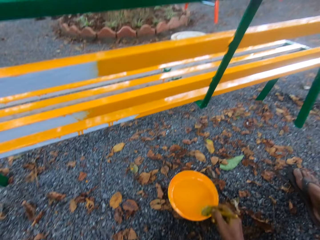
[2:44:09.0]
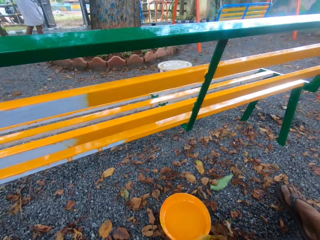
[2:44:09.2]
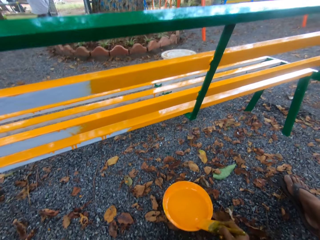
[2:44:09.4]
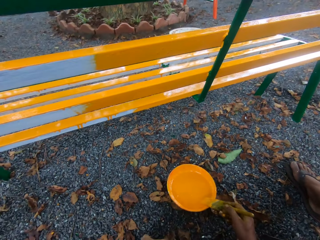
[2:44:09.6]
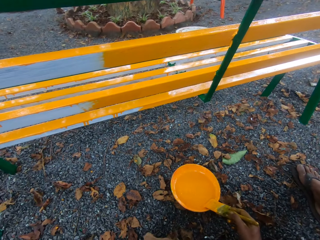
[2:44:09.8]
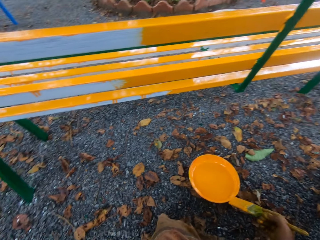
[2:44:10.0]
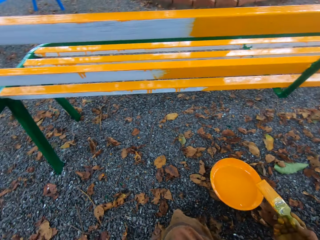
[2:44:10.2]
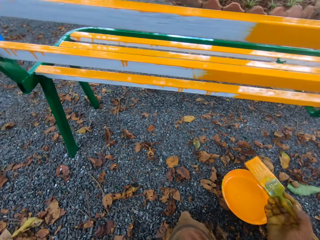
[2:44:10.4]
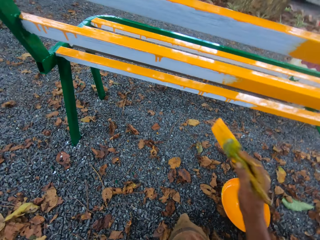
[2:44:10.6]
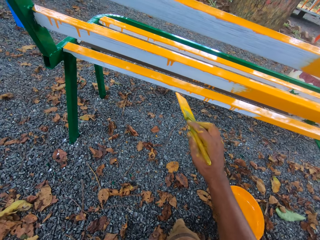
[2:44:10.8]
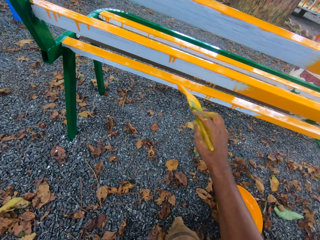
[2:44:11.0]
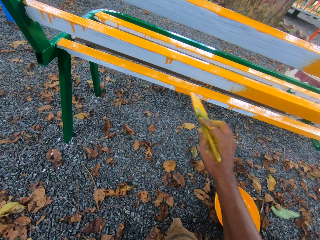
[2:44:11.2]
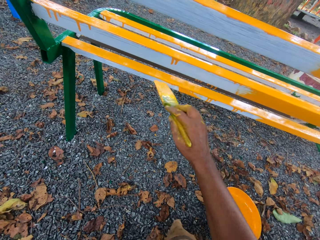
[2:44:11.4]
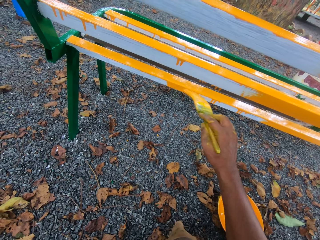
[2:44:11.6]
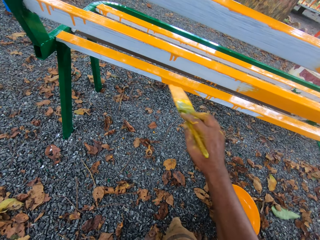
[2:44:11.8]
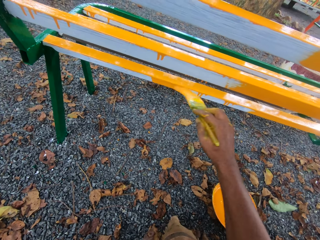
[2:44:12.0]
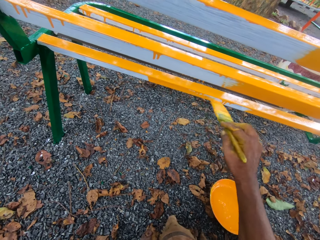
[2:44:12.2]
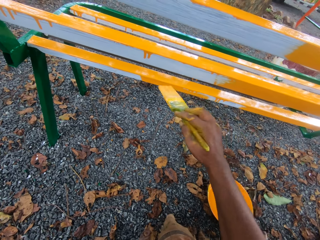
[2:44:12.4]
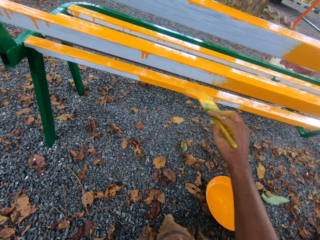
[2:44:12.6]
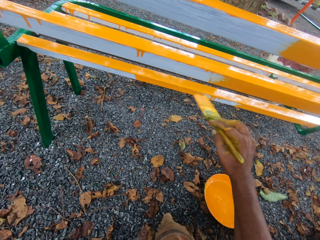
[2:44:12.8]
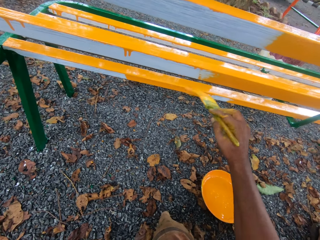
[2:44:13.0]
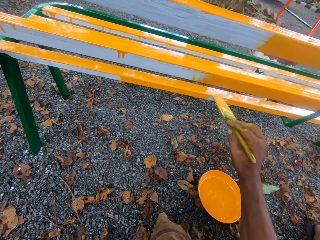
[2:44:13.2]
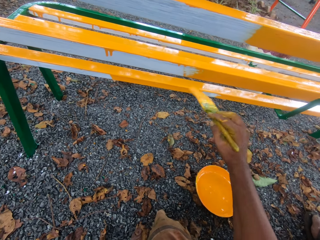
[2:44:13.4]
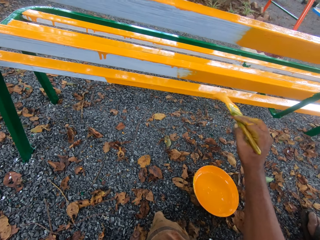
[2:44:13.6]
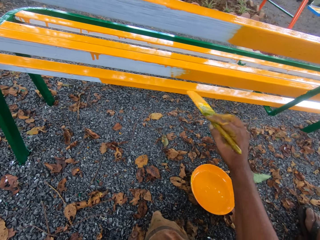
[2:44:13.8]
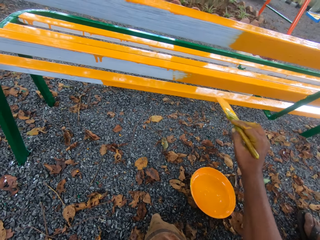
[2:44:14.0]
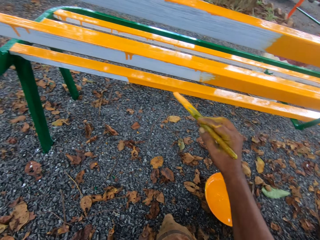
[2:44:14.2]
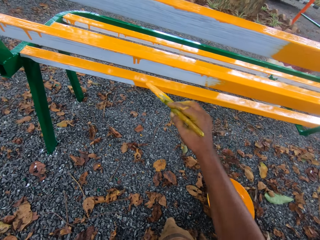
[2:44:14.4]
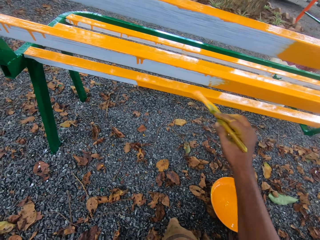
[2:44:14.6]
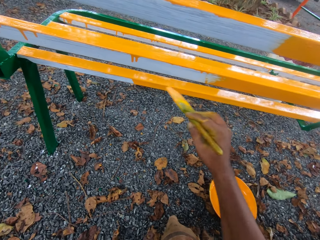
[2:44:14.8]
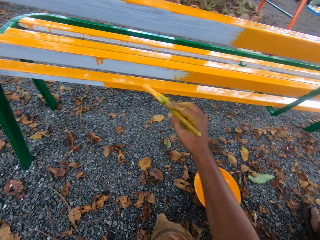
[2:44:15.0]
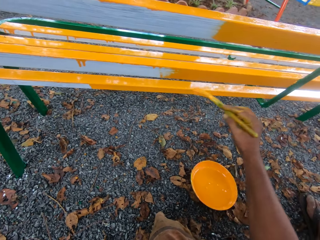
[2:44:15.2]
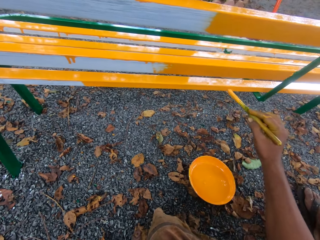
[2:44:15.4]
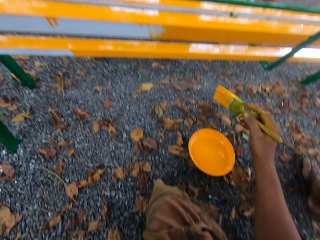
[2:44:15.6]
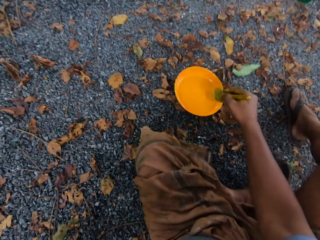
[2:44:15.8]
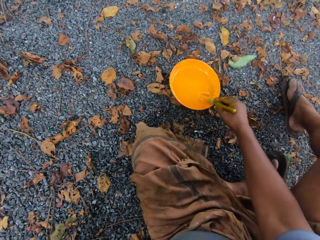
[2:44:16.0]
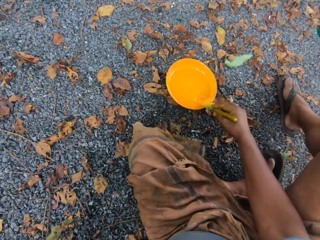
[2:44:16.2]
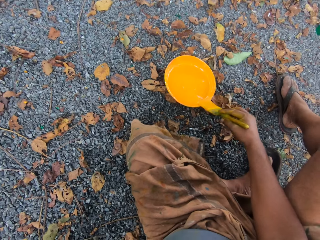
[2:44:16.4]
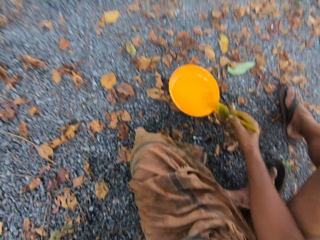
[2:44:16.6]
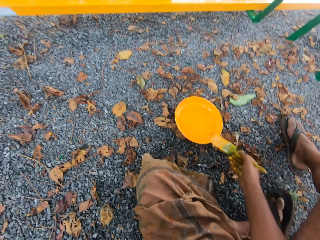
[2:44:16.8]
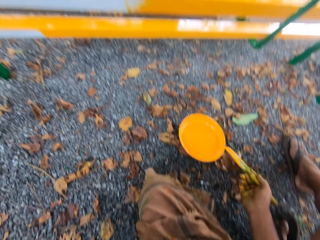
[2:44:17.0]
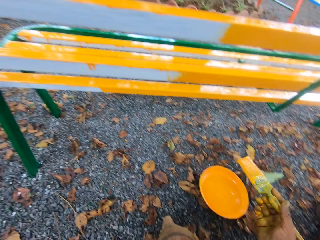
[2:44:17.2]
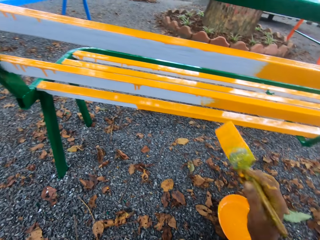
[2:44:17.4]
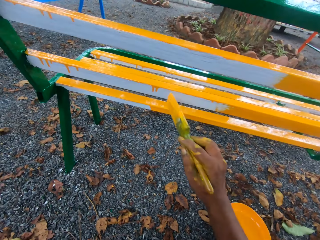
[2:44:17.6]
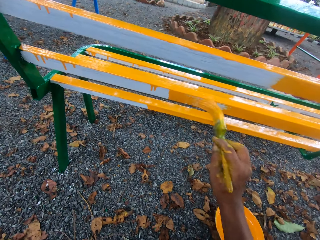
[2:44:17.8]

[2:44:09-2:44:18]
The camera wearer scoops paint in a paint tray with a paint brush. They paint a bench with the paint brush. They scoop paint in the paint tray with the paint brush again. They move the paint brush on the paint tray.

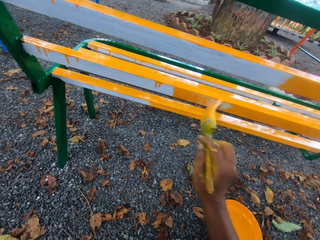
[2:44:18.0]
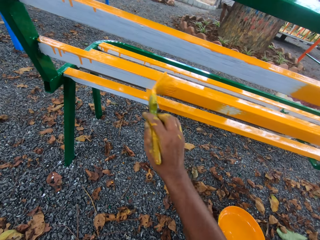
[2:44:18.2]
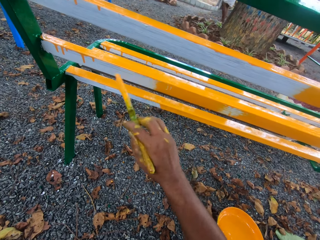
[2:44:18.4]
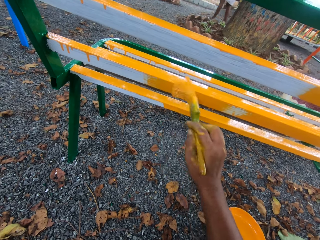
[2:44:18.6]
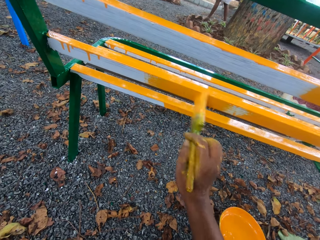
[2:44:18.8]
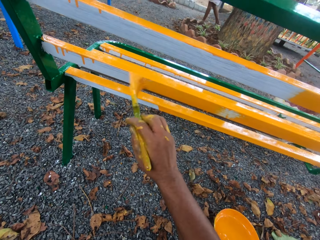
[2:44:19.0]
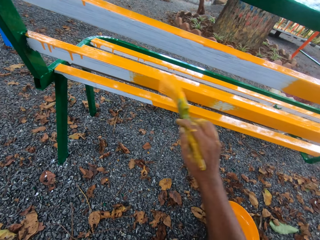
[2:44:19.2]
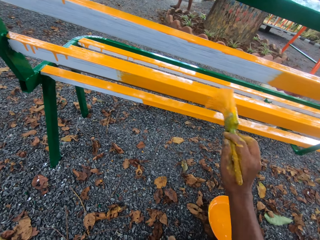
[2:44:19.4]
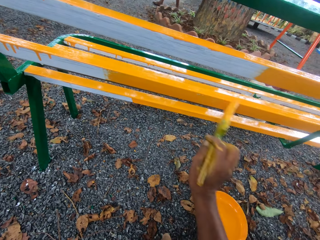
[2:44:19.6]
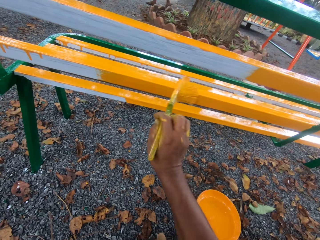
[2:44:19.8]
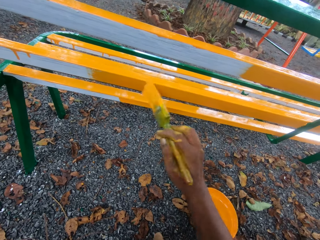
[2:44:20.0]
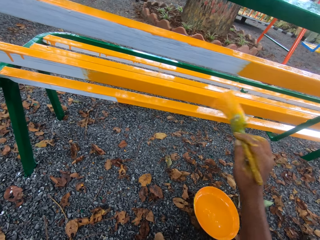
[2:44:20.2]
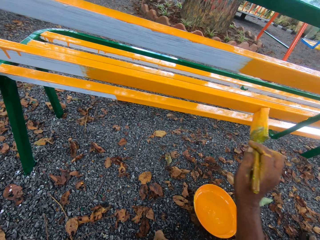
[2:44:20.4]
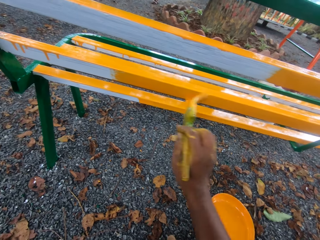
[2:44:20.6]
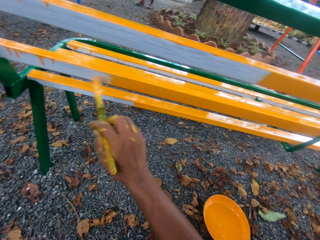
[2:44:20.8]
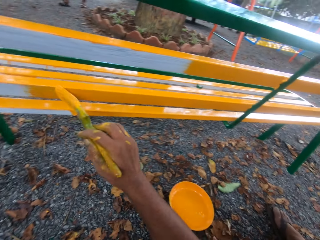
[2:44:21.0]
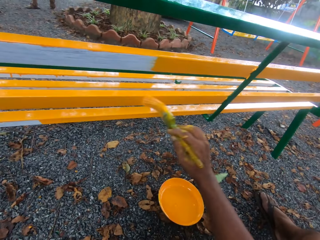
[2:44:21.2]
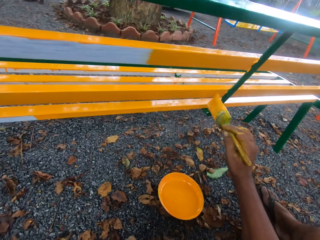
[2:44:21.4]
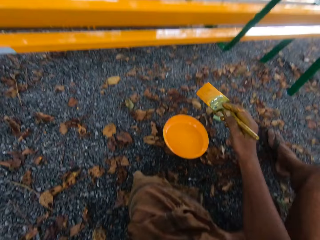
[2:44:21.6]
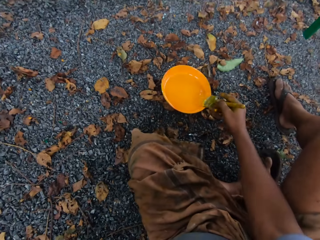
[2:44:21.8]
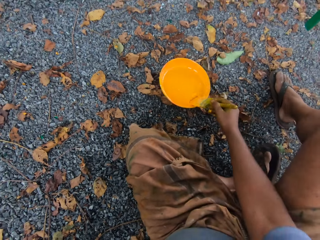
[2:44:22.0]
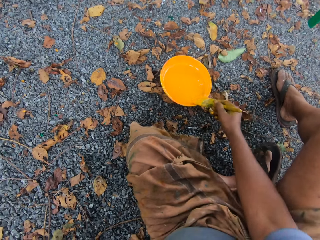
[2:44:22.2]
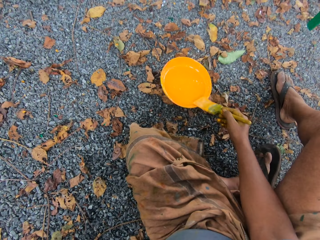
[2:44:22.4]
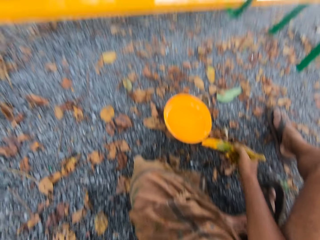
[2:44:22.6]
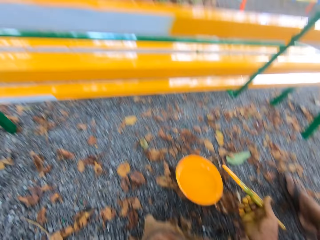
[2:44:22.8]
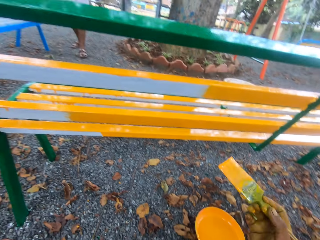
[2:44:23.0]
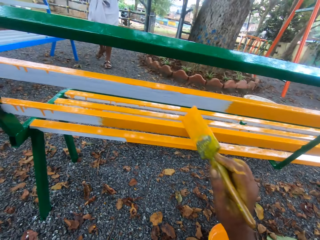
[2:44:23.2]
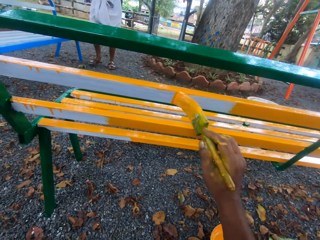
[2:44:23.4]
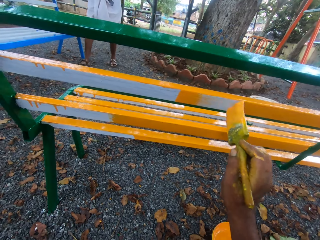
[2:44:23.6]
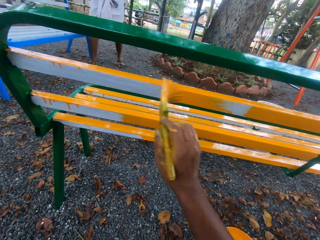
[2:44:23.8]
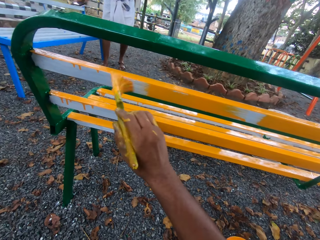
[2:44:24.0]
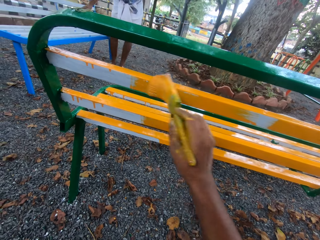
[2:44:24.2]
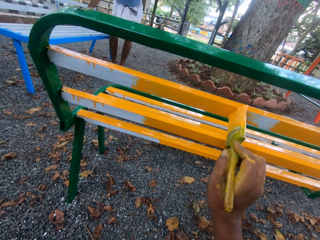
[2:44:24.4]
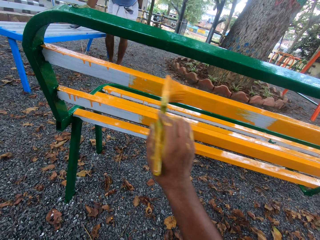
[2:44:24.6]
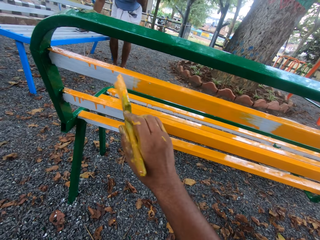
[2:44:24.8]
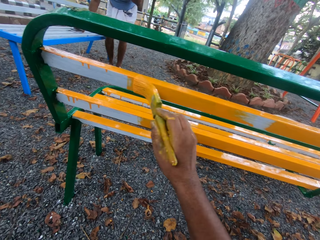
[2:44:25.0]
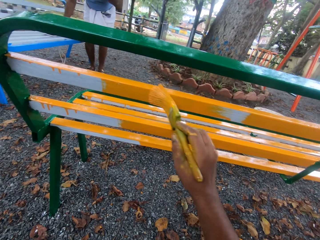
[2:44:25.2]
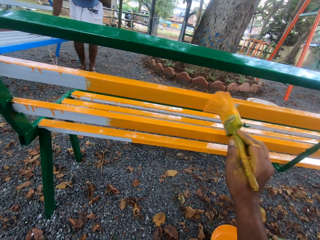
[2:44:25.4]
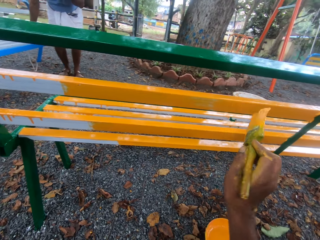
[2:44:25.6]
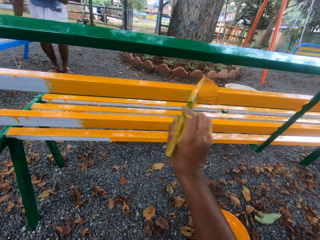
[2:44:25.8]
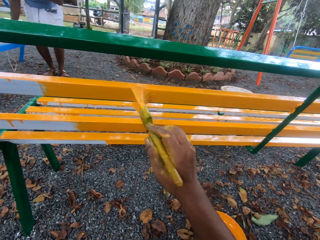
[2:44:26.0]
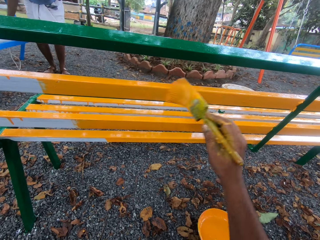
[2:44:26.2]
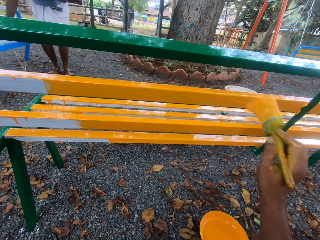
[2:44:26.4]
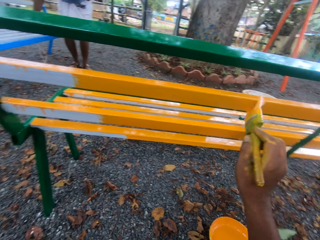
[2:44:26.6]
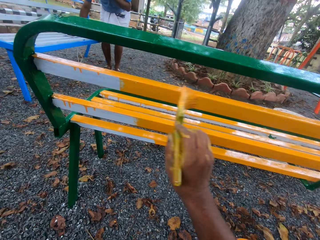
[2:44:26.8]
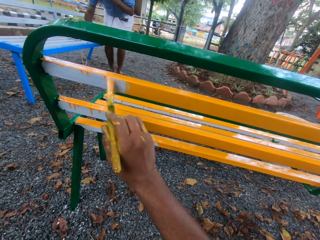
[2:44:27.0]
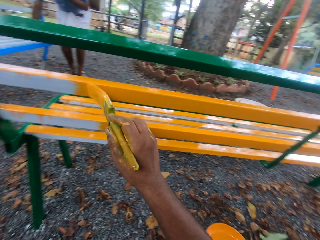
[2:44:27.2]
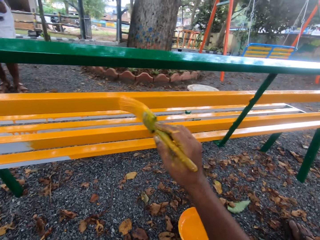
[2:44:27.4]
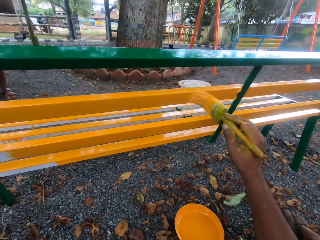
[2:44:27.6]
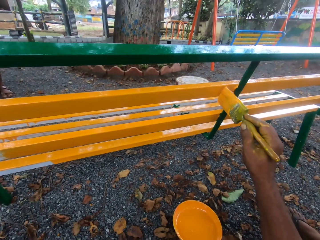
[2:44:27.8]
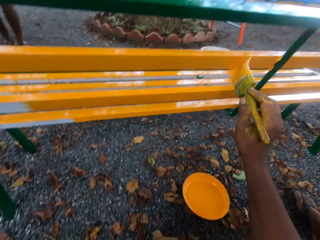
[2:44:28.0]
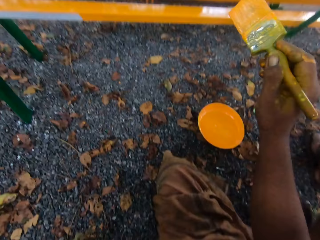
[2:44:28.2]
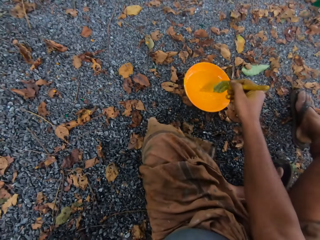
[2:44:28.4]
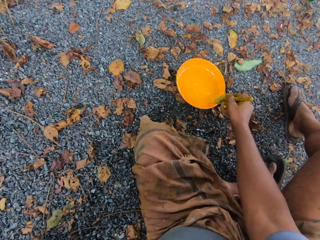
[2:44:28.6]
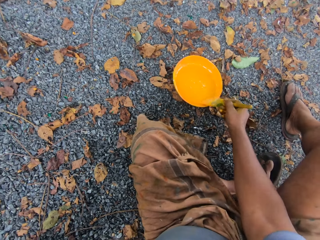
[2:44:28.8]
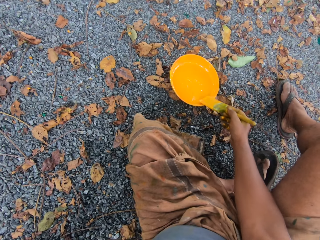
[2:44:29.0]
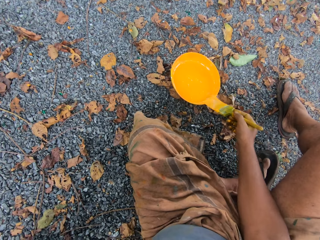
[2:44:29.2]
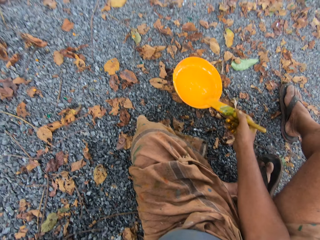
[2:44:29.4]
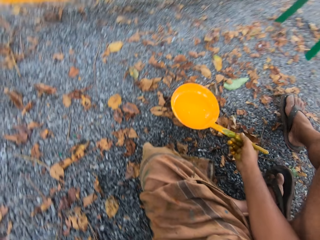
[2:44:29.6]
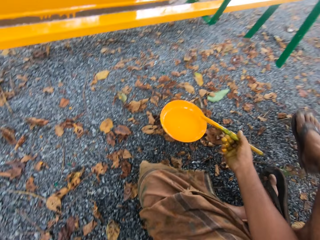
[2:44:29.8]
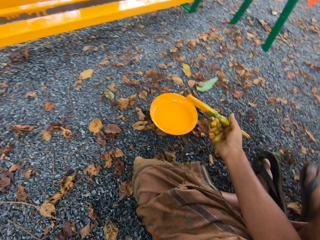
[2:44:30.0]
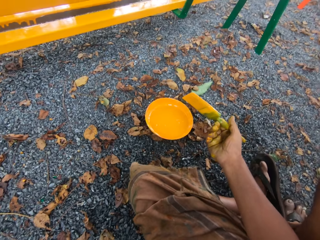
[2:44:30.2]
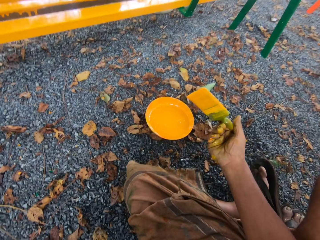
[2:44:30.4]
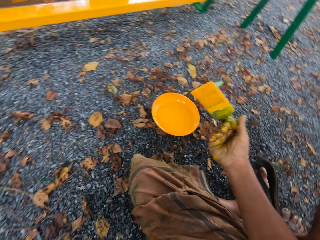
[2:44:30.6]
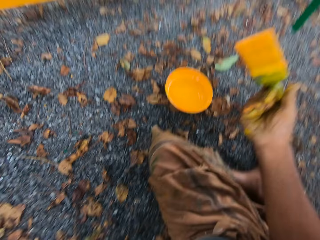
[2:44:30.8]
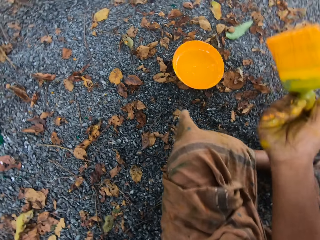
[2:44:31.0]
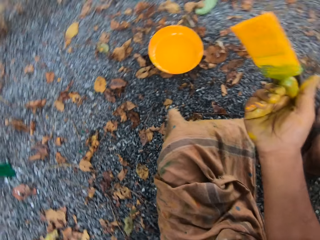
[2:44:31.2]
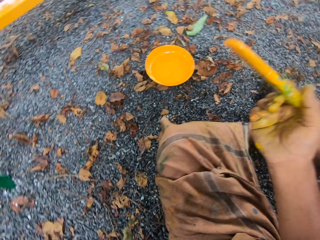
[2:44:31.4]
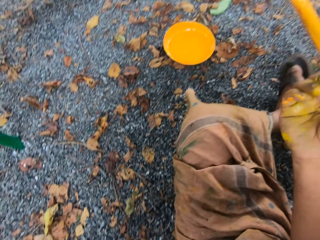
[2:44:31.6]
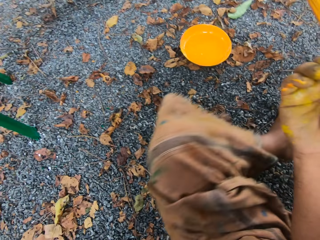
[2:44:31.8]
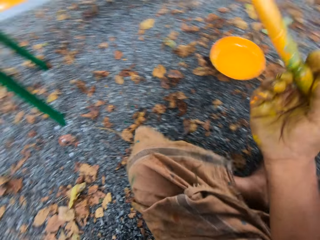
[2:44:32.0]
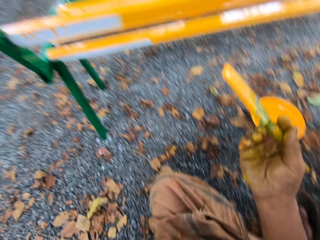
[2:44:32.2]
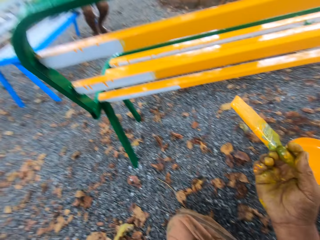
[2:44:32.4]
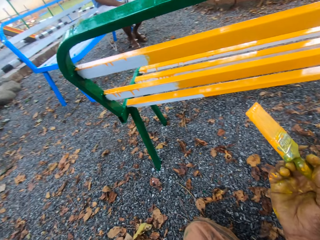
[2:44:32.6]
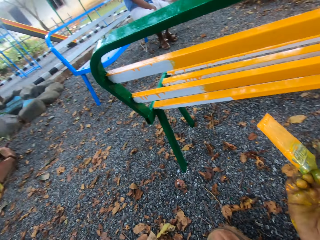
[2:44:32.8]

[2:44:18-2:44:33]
The camera wearer paints a bench with a paint brush. A man walks around the playground. The camera wearer scoops paint in a paint tray with the paint brush. They paint the bench with the paint brush. The man puts a phone on the bench. The camera wearer paints the bench with the paint brush. They scoop paint in the paint tray with the paint brush. They move a leg on the ground.
